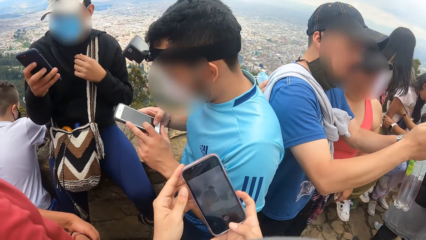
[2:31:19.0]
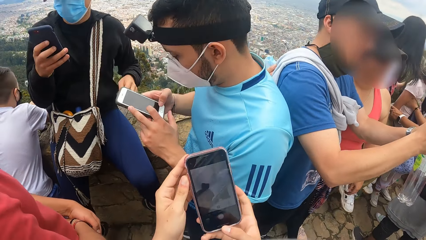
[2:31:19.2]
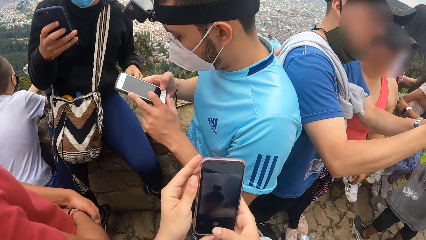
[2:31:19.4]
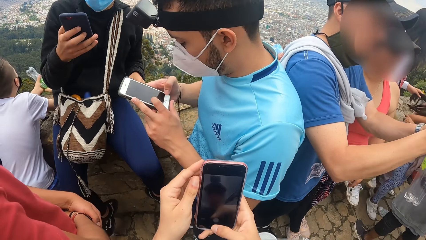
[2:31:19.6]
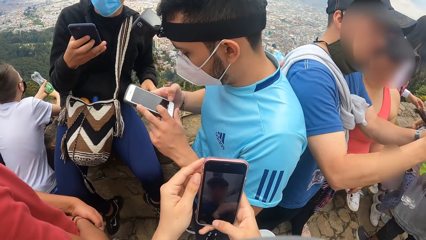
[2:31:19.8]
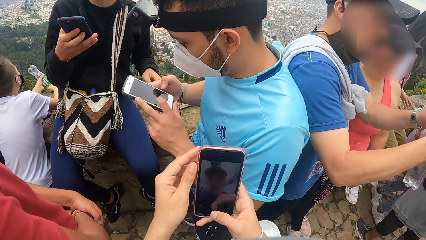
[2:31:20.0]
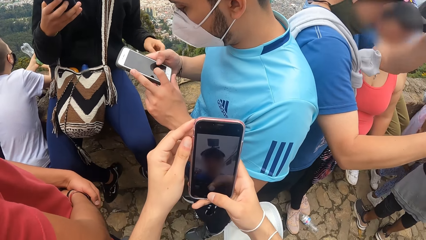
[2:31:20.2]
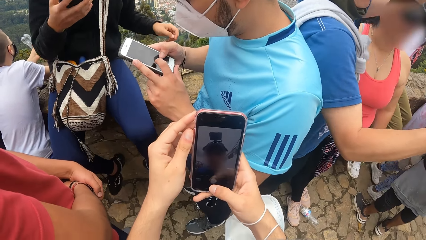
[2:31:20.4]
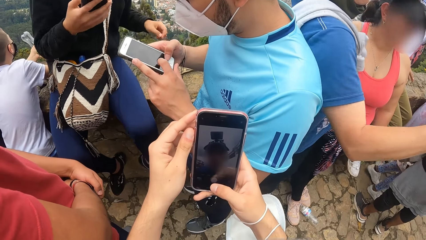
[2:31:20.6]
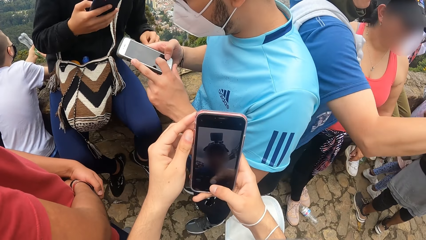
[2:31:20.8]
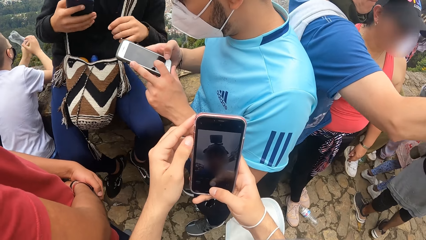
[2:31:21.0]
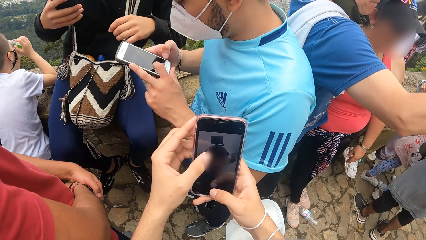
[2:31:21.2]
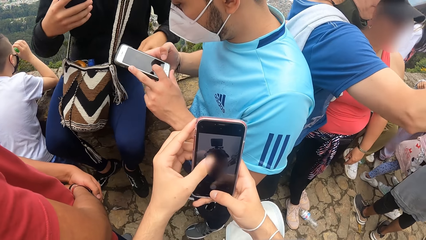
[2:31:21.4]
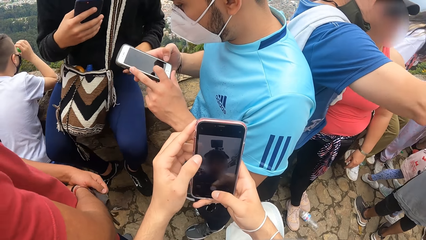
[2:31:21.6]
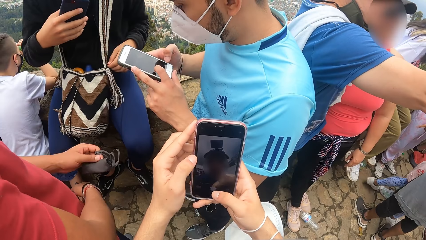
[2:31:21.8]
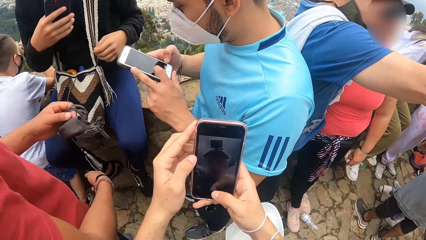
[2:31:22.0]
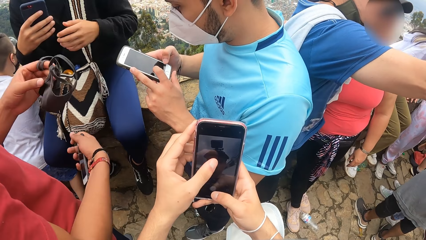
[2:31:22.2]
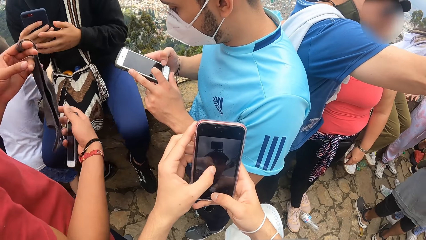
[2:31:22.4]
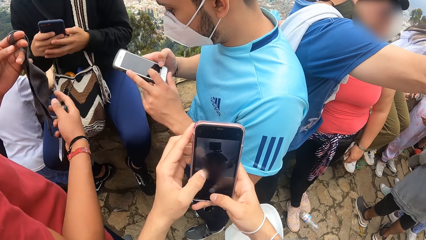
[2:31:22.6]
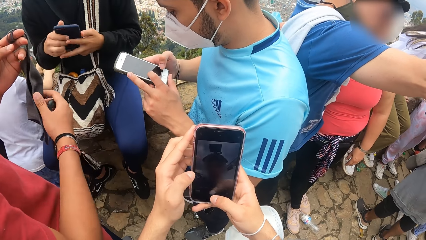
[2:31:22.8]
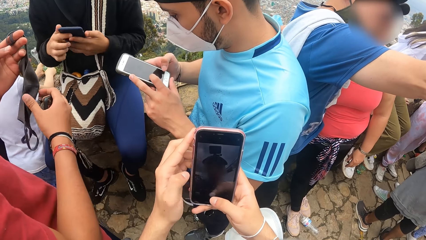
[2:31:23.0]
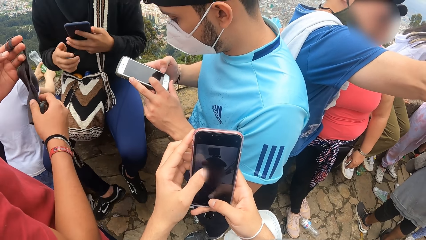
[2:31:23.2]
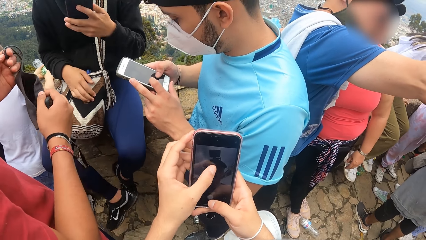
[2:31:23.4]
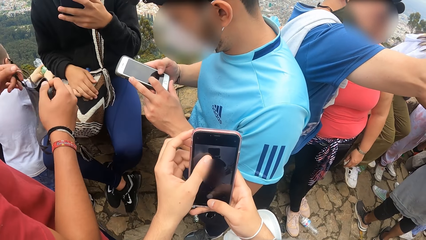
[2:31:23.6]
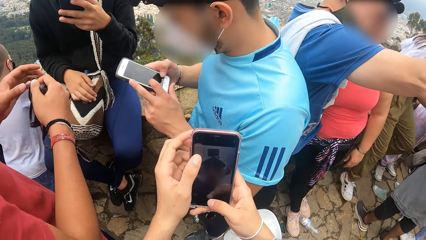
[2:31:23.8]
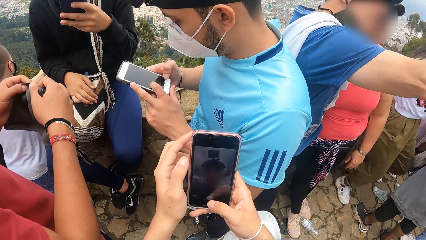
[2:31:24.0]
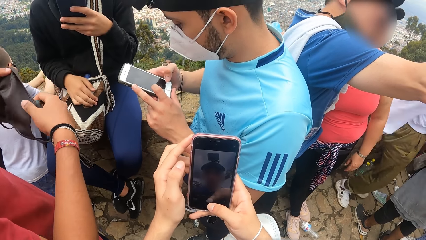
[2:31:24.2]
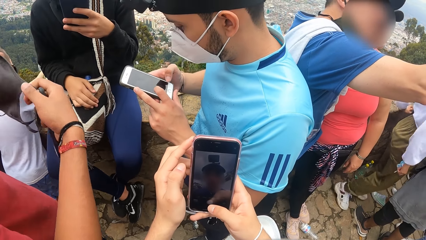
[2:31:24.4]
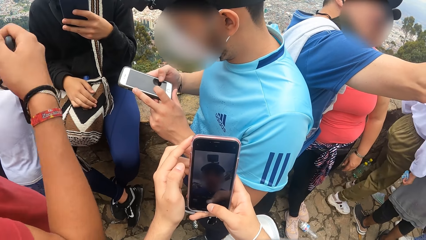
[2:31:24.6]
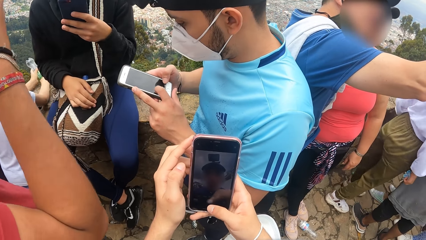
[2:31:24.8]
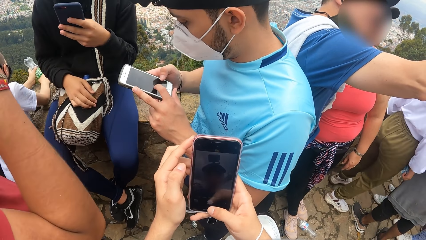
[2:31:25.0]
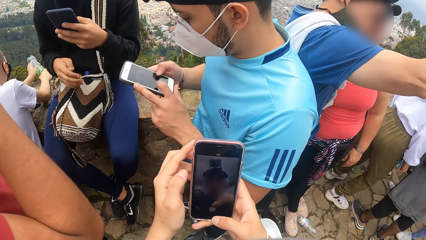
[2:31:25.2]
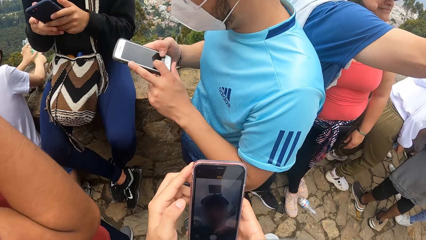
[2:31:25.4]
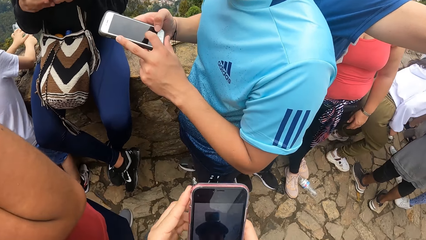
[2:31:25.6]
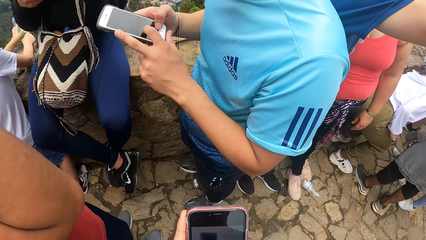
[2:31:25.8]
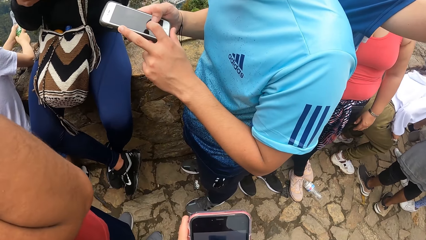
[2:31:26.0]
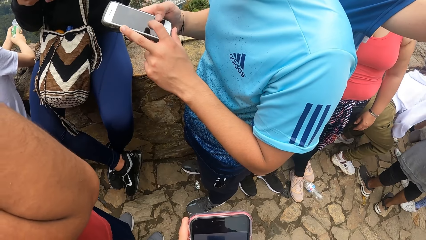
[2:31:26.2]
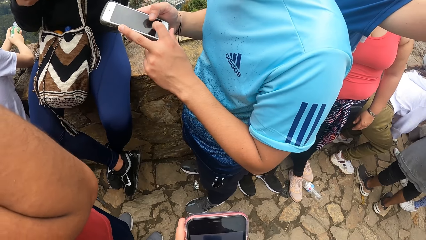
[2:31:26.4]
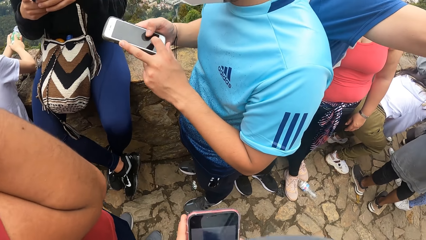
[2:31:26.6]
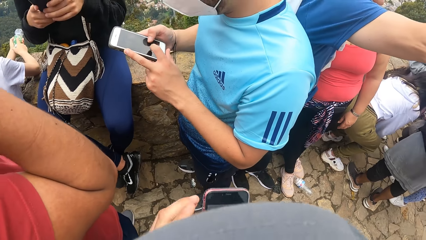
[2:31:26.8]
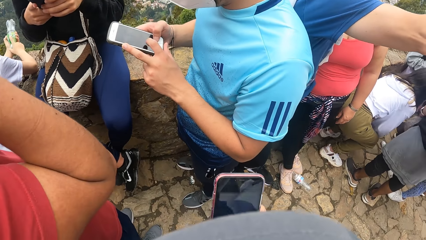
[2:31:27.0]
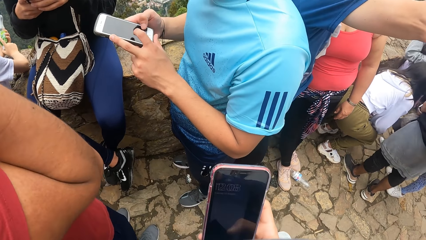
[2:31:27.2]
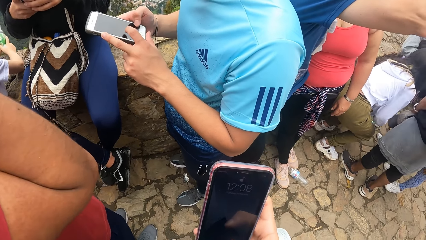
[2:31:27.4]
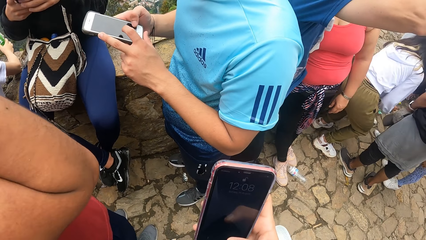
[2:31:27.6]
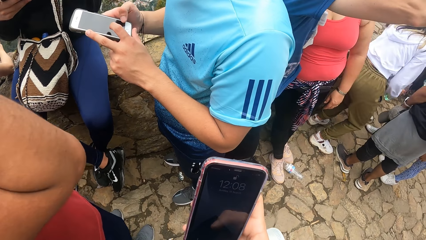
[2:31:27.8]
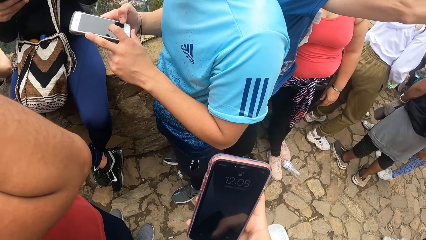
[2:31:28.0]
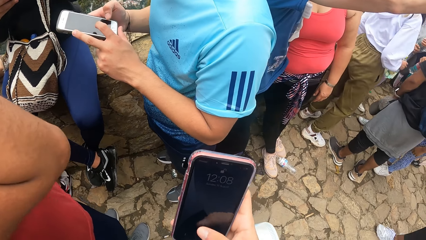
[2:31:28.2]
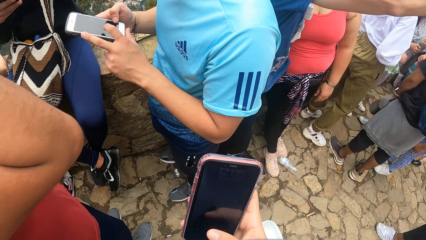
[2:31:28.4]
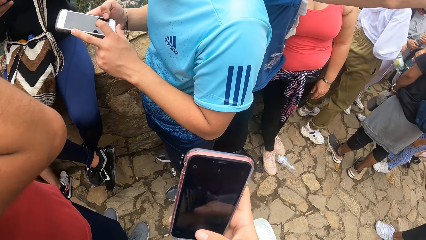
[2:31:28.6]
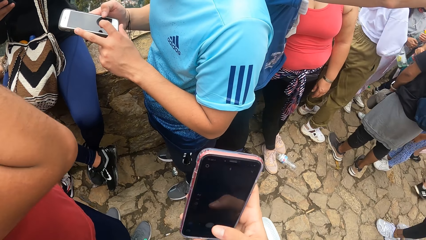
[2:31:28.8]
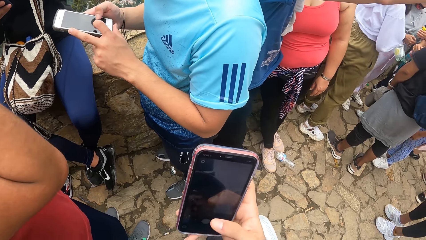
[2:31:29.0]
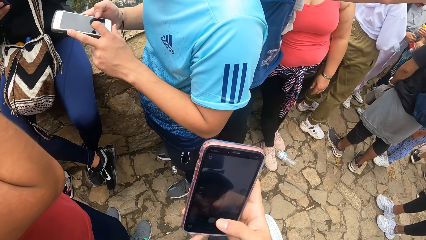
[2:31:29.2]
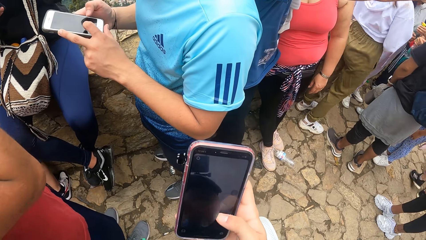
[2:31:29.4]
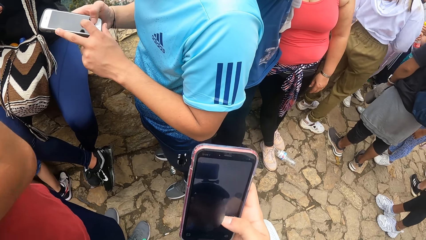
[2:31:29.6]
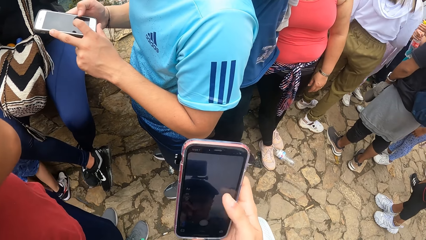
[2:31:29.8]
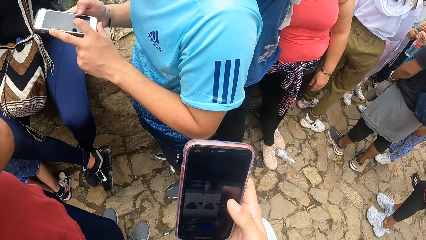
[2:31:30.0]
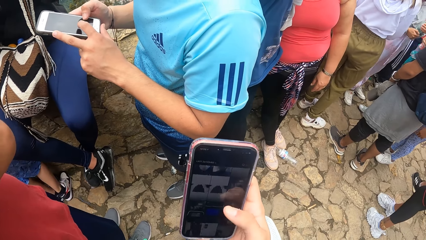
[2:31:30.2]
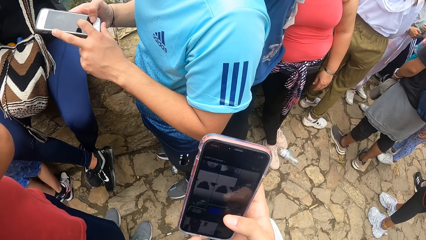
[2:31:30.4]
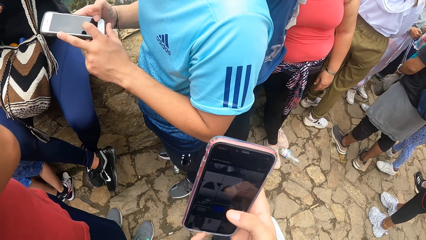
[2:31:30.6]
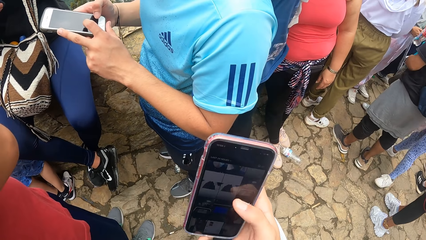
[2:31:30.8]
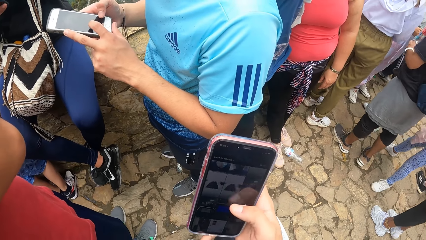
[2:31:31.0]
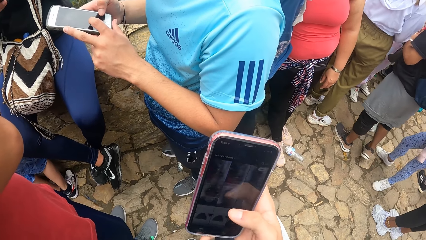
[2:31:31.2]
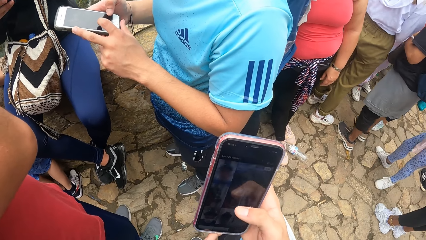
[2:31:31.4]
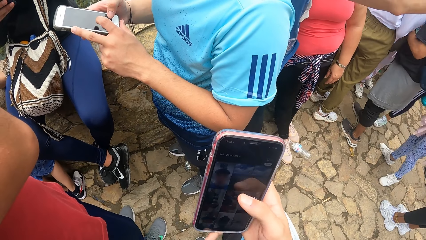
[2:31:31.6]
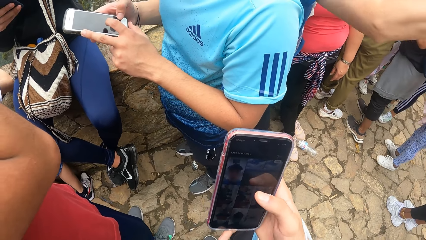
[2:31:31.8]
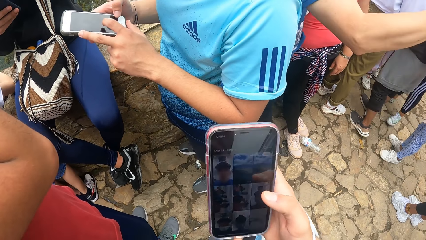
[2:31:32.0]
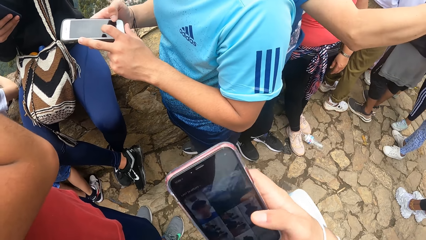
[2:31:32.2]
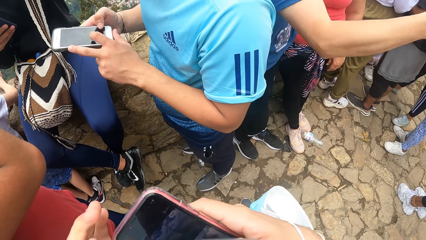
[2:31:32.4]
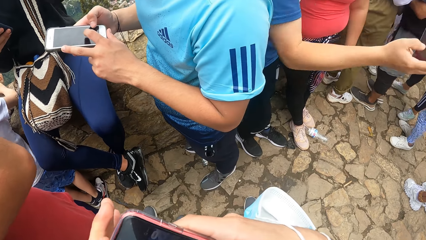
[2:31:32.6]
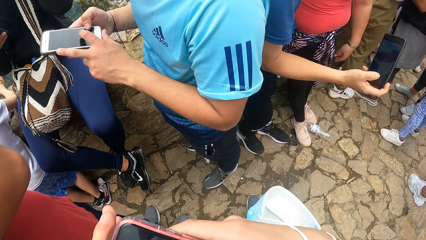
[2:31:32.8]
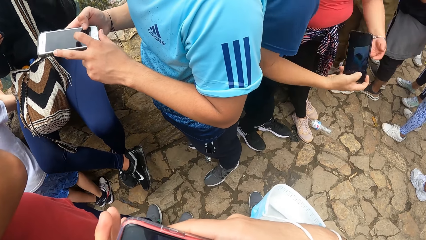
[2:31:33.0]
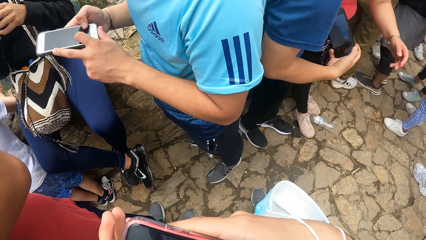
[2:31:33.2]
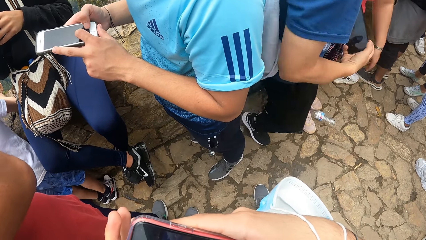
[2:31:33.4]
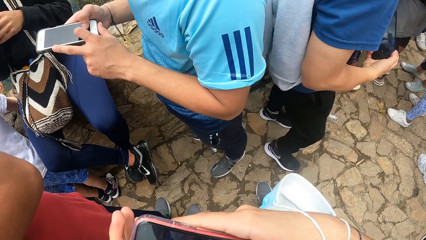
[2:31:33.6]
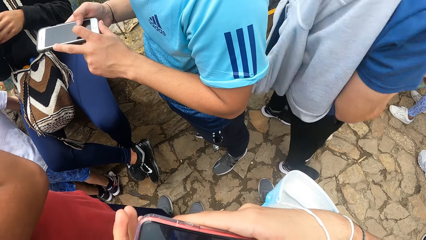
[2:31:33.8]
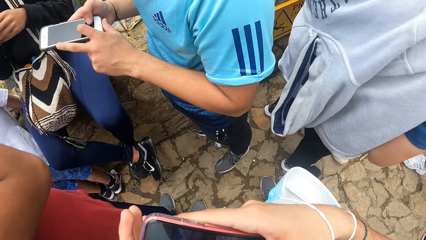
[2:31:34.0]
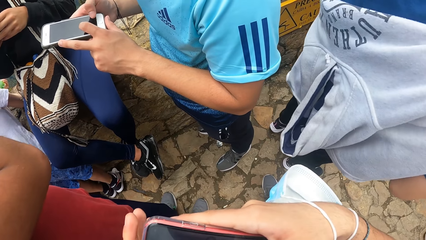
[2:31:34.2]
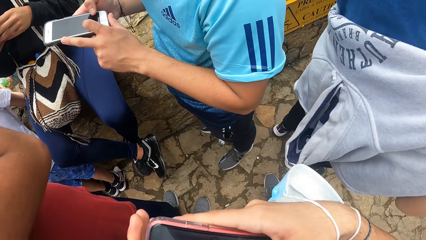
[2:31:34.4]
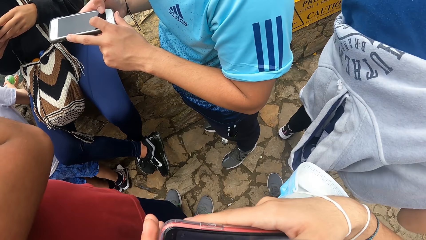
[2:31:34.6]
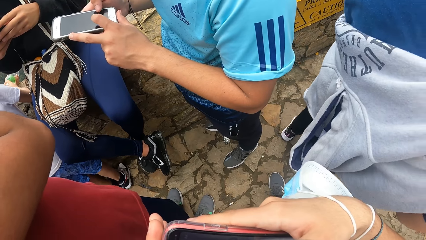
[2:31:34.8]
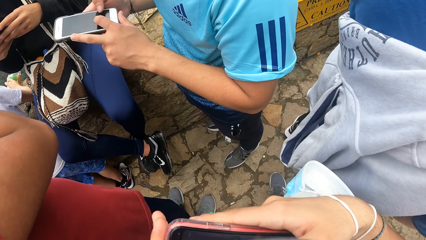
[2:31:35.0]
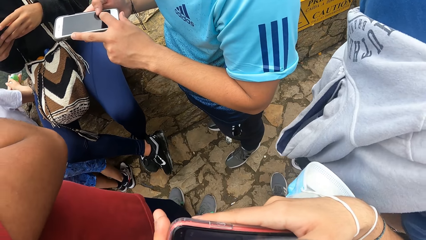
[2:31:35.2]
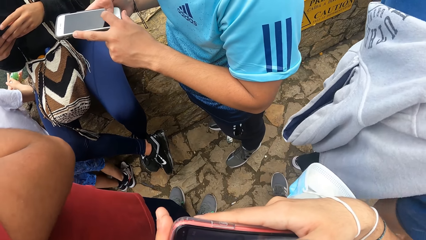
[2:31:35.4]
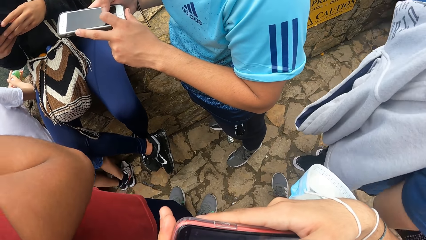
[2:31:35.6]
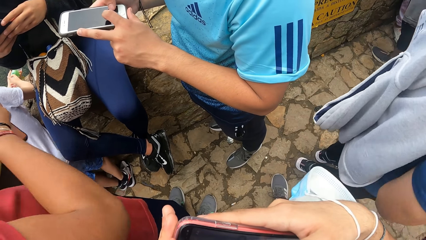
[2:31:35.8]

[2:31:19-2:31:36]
A man operates the mobile phone in his left hand. Another man types on a phone. The camera wearer turns a phone and takes a photo with the phone. A third man wears the face mask in his left hand on his face with both hands. The second man types on the phone. The camera wearer scrolls on the phone.
